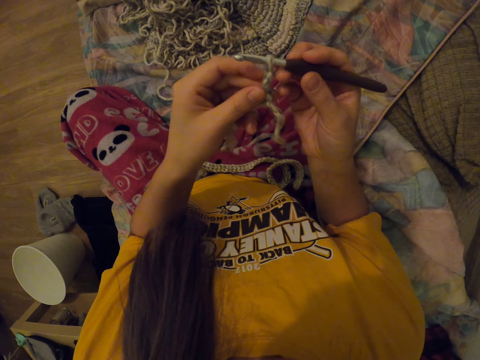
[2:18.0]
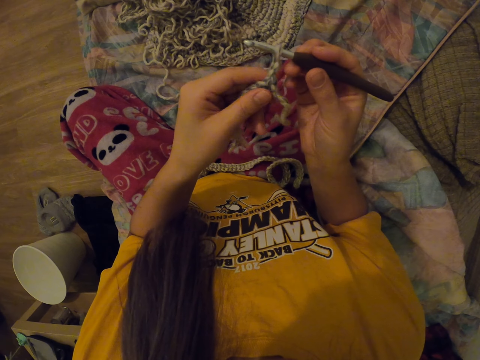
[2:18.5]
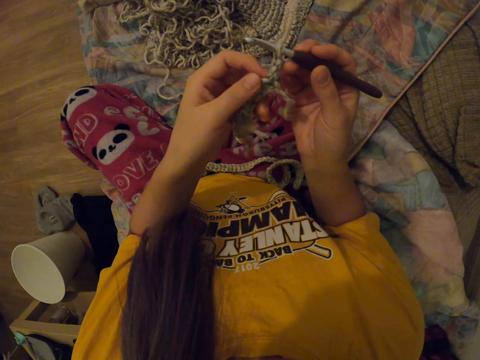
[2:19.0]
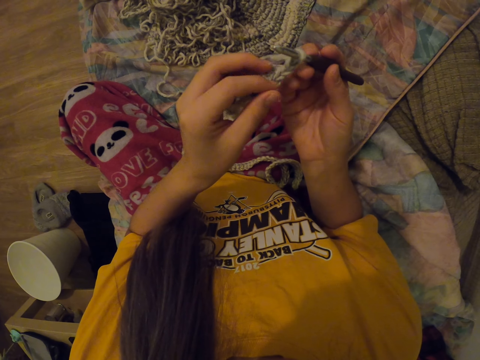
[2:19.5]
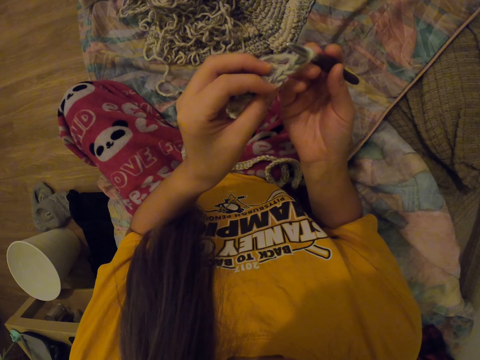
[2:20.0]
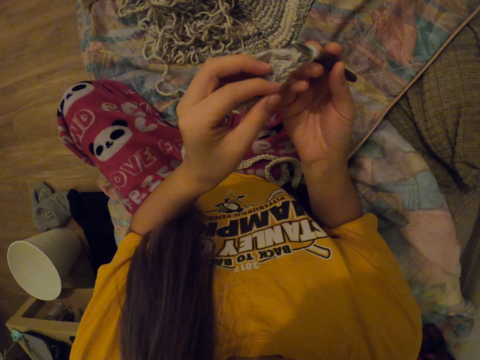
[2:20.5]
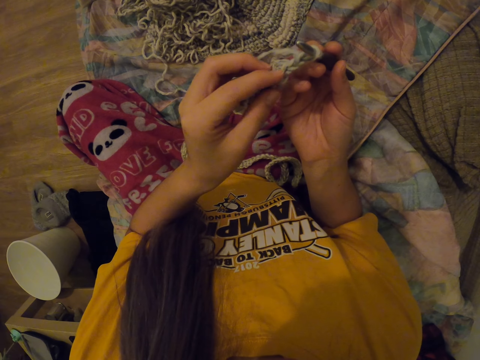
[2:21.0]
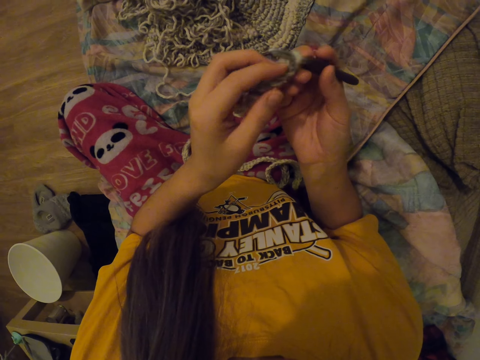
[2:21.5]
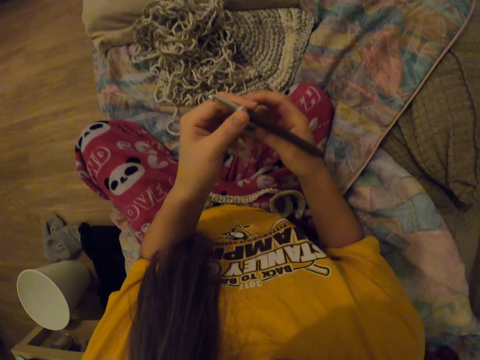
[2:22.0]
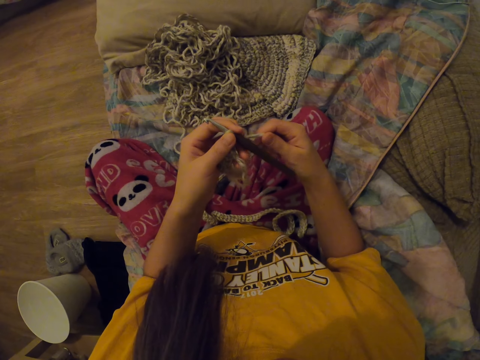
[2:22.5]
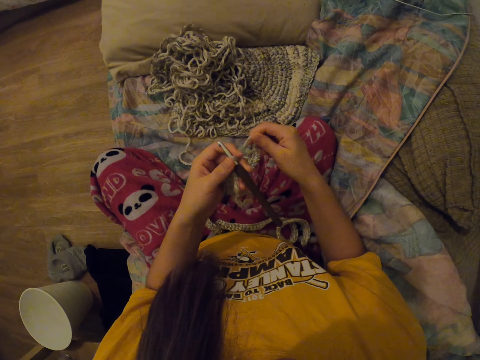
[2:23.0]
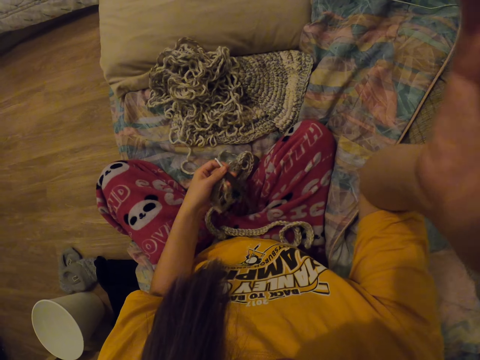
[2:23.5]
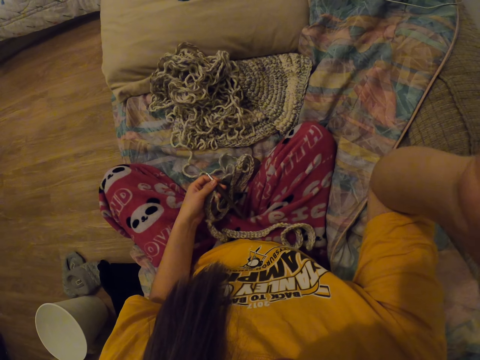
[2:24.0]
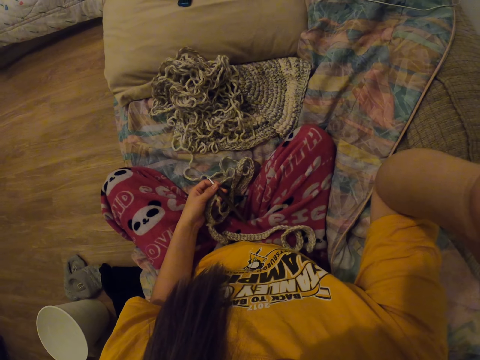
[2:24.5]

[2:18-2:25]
The camera wearer places the thread into the needle. She rotates the sewed object. She pulls the thread, releases her hand from the needle and raises the right hand. She touches her head.
